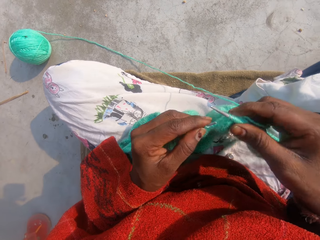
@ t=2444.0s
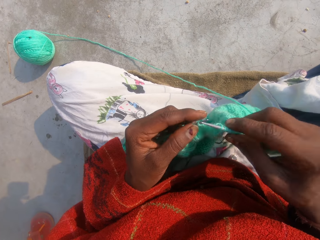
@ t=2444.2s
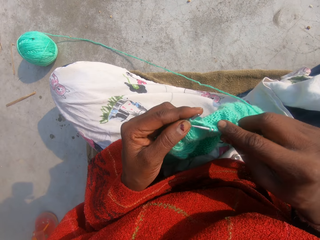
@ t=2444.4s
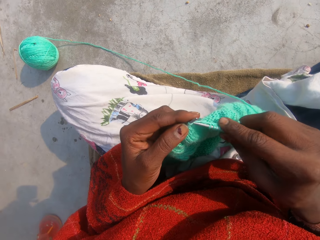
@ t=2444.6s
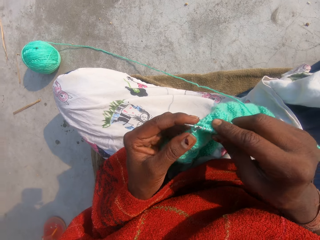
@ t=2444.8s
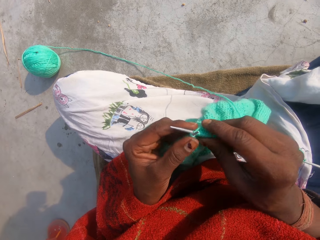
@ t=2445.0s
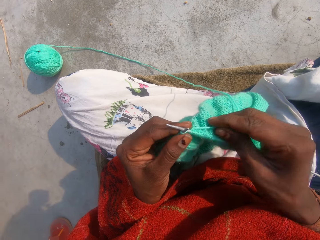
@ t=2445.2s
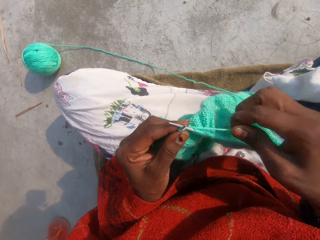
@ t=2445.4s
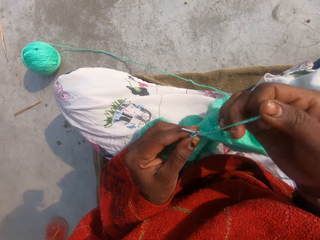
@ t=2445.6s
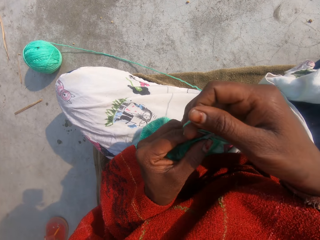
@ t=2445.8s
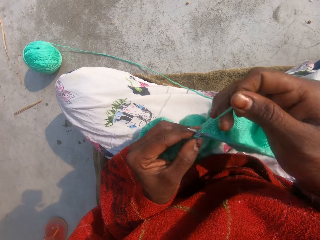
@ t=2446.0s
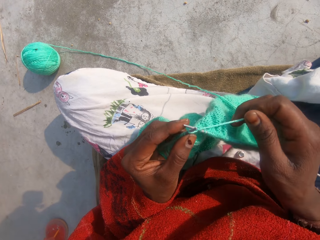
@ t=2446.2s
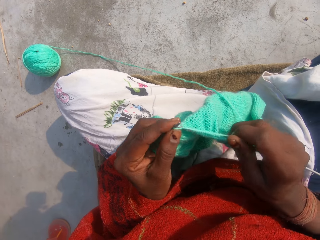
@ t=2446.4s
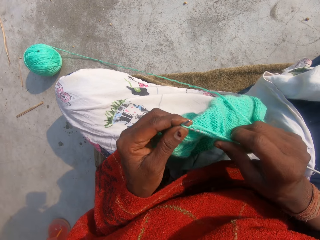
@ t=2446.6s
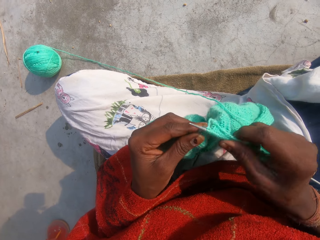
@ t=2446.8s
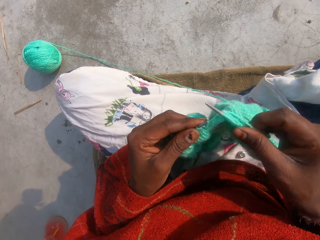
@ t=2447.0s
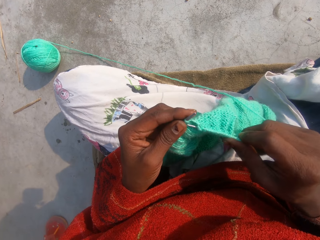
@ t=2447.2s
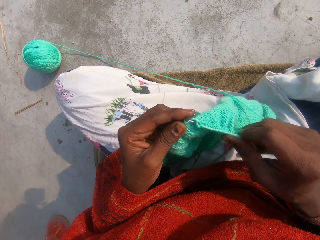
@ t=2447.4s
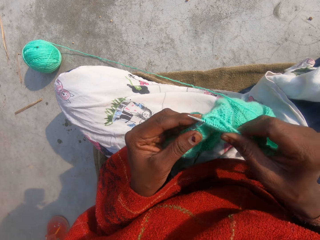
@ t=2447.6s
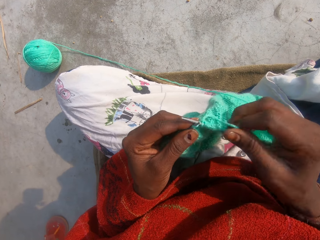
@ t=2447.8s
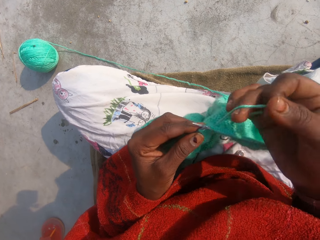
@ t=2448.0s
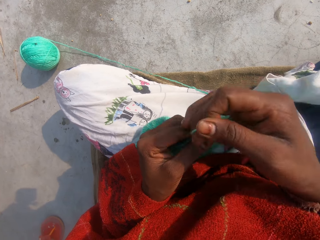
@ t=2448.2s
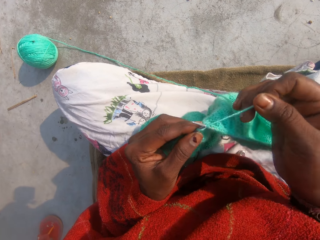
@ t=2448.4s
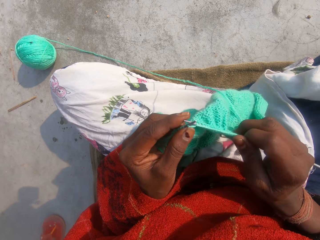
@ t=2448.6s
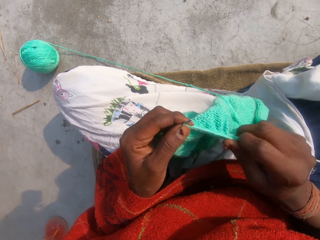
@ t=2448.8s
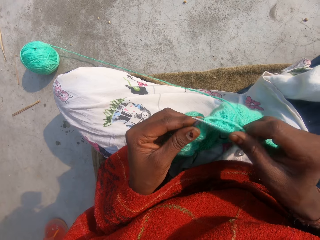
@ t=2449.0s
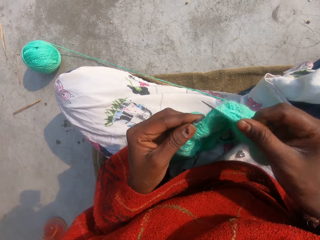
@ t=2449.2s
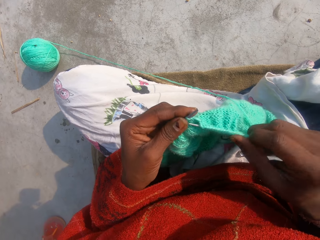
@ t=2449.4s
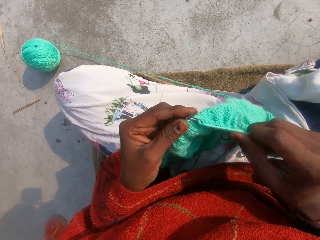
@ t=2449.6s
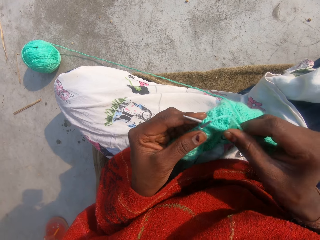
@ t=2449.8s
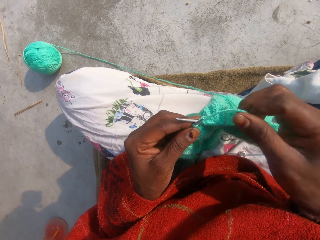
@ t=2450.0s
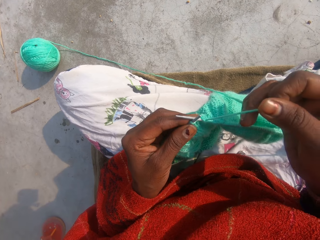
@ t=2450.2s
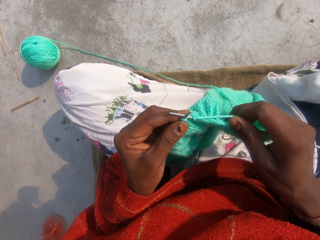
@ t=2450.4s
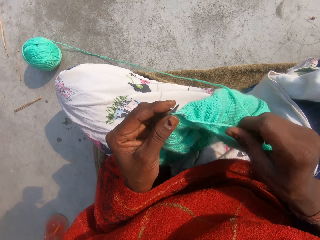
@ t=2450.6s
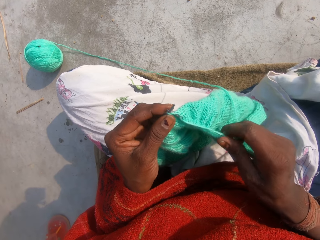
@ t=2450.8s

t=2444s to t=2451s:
The camera wearer knits the fabric.

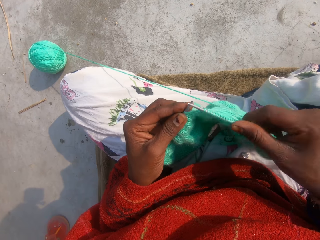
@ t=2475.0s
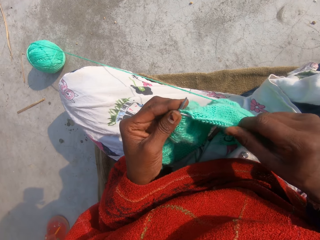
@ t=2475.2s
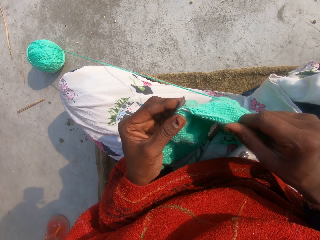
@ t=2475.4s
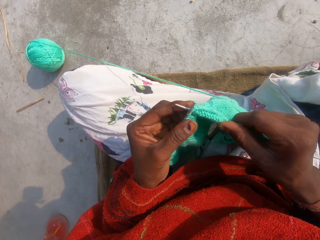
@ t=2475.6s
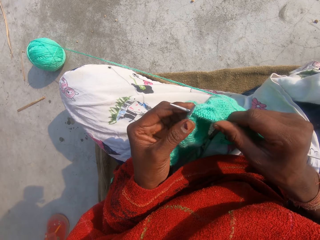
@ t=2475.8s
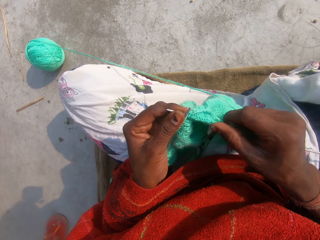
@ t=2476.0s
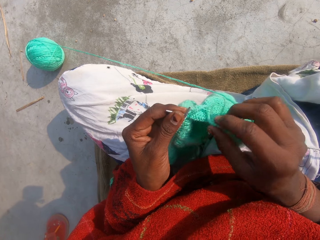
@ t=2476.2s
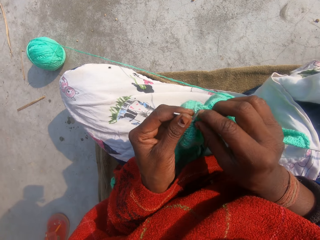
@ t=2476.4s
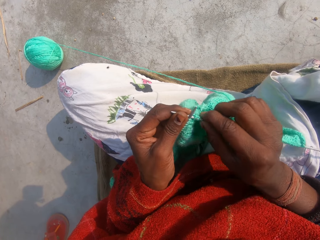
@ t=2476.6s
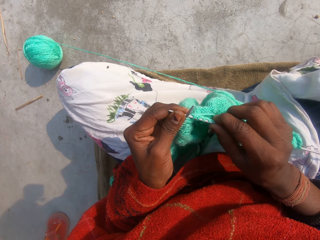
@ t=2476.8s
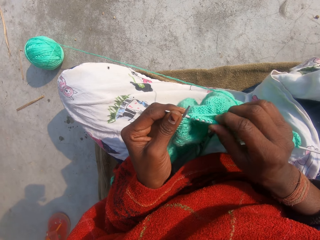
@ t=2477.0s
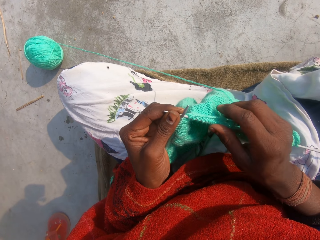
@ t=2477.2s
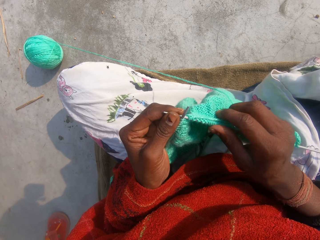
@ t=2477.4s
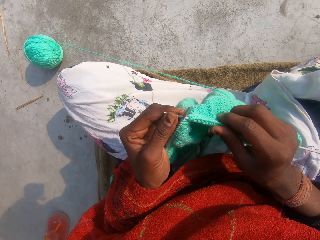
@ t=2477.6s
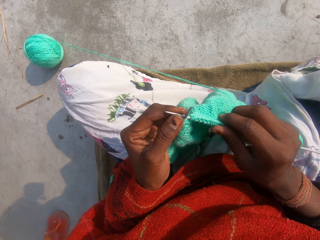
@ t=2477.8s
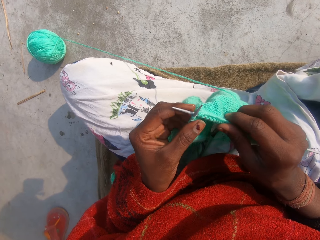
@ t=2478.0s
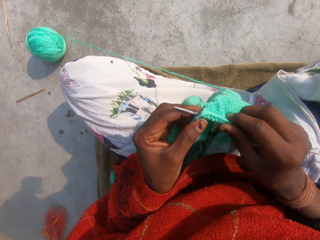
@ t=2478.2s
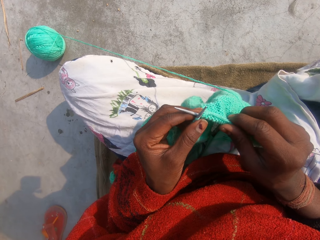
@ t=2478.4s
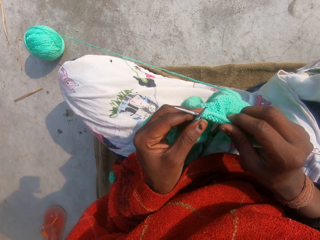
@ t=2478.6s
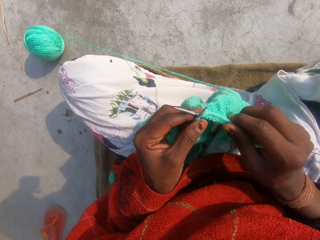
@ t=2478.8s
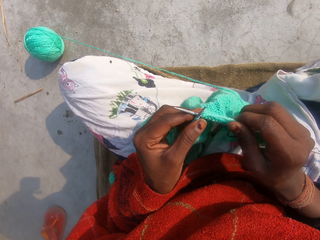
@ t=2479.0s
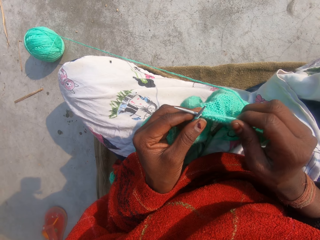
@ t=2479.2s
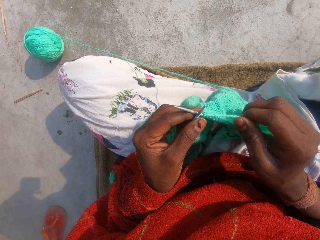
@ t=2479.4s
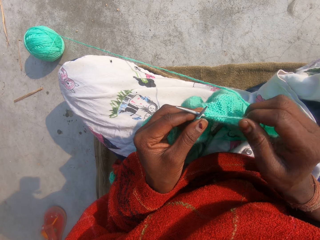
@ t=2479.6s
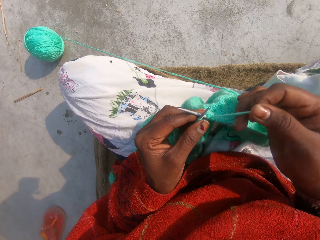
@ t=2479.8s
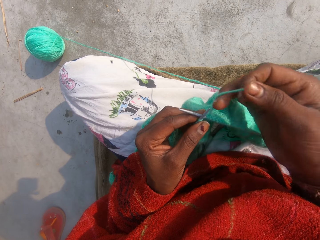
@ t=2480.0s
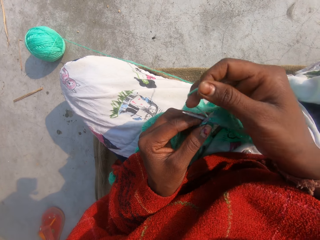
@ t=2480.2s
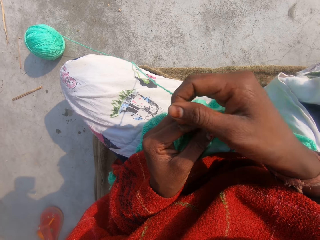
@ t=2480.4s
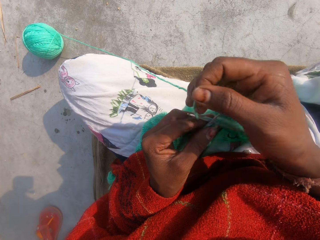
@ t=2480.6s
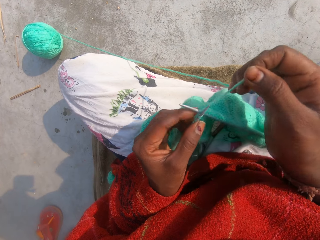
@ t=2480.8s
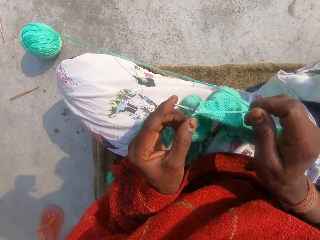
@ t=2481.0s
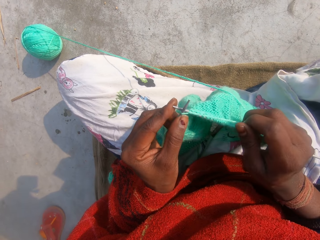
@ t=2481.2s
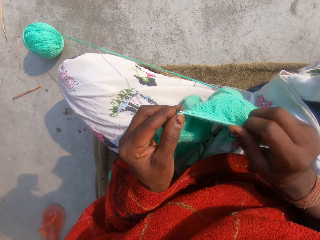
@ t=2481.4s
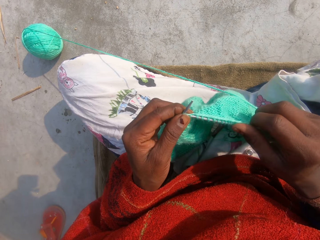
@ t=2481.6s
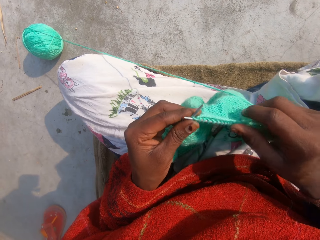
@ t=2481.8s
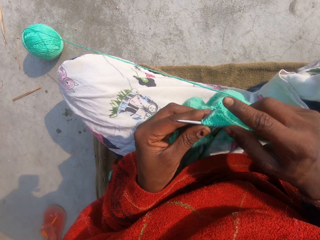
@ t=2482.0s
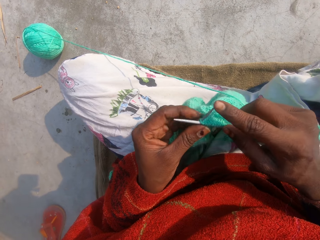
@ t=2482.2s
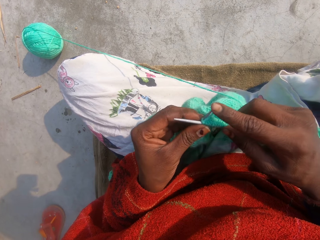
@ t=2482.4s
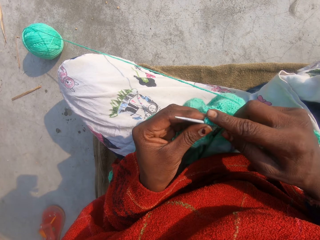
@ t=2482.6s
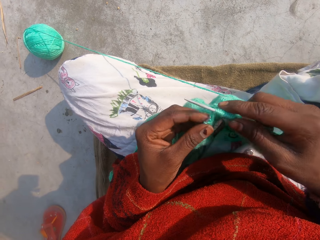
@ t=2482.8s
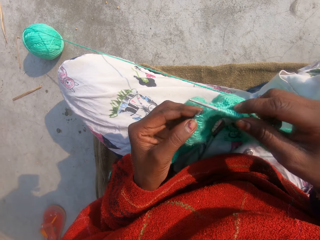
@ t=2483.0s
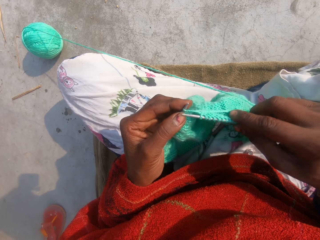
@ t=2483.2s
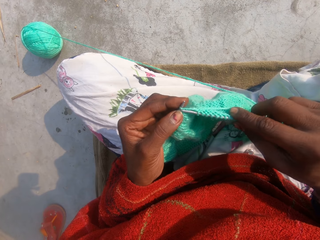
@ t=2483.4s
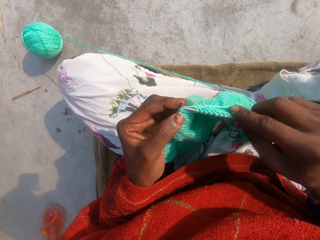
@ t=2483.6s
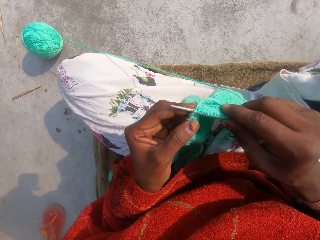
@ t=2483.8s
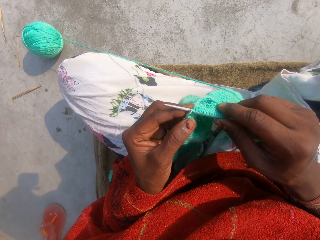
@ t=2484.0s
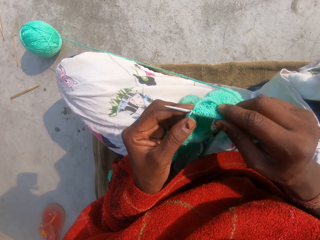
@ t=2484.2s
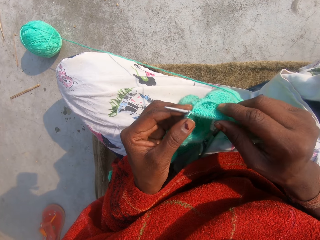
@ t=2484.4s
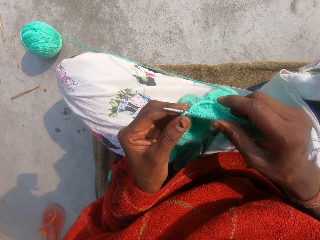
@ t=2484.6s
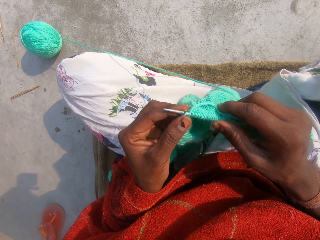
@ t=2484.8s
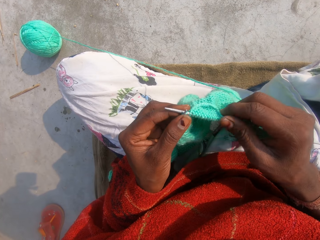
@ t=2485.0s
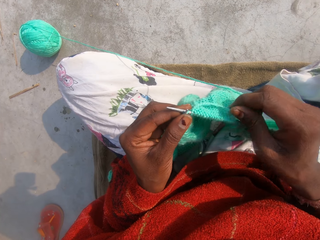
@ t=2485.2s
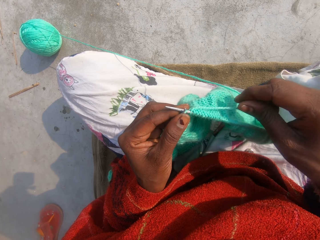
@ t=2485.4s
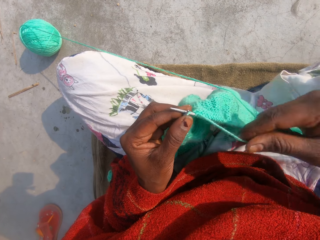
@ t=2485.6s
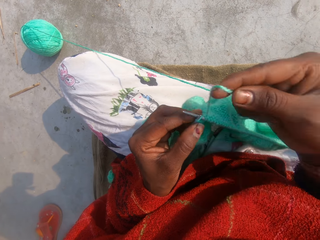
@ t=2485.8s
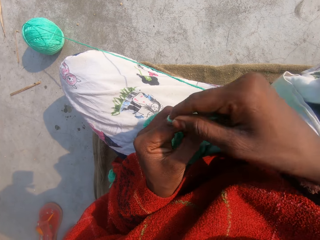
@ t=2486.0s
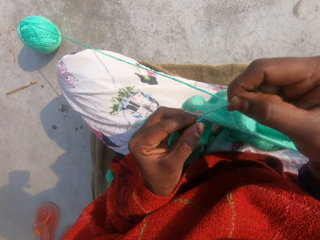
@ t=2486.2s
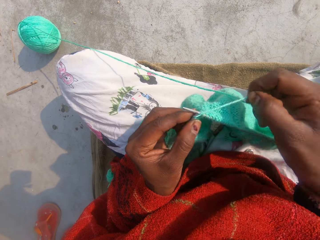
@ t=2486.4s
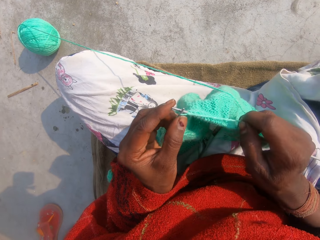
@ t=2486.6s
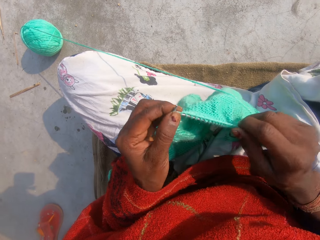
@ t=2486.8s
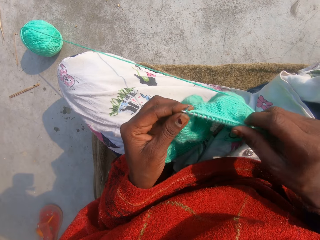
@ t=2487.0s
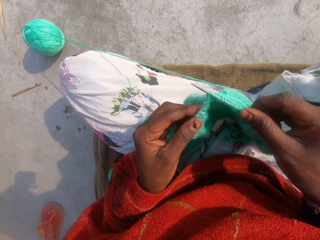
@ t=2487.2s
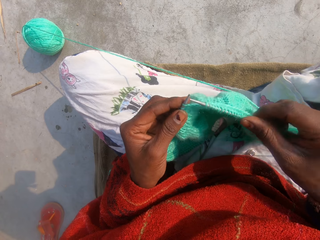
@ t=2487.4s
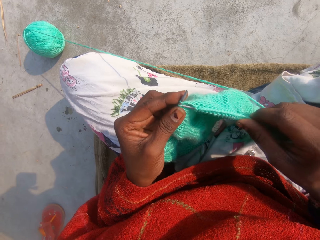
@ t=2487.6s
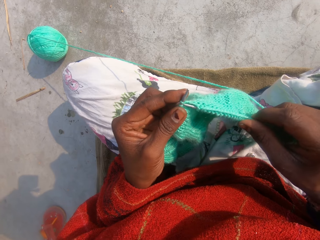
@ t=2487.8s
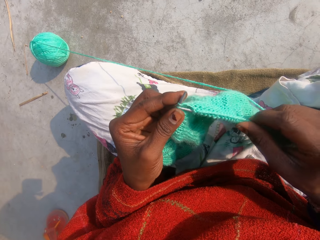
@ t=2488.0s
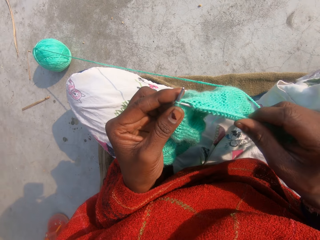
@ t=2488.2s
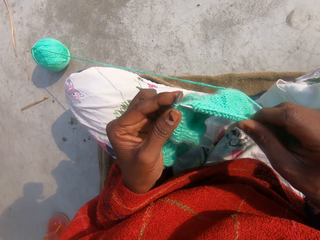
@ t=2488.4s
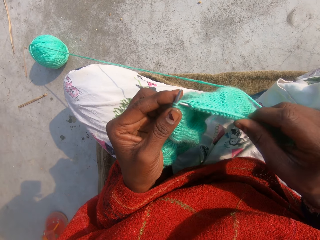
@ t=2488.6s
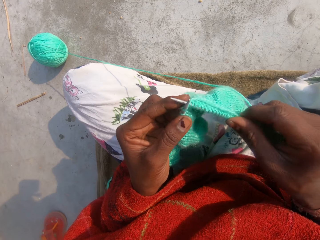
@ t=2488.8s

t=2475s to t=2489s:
The camera wearer pulls the fabric. They knit the fabric.
